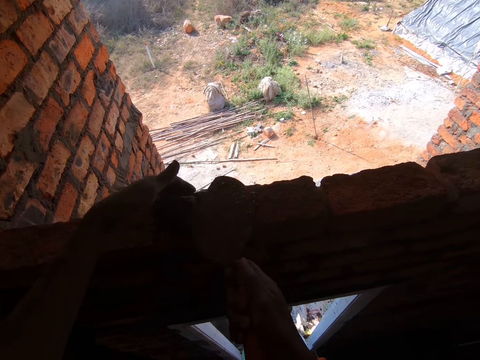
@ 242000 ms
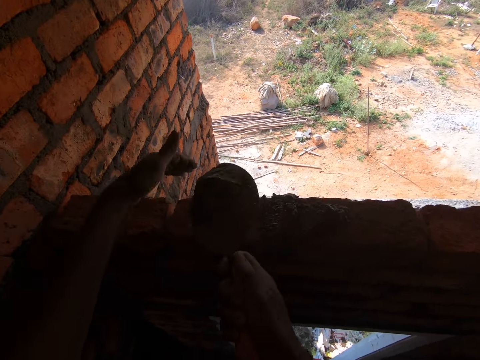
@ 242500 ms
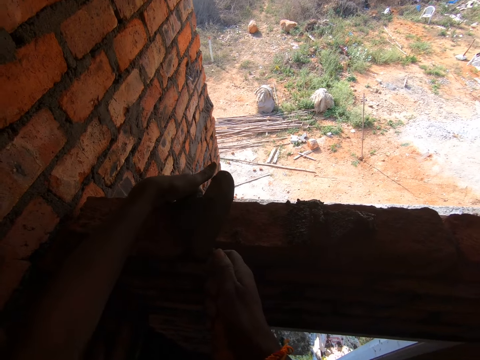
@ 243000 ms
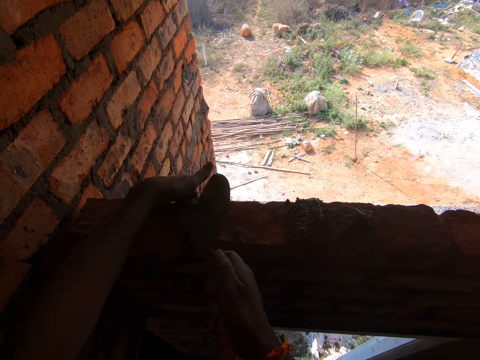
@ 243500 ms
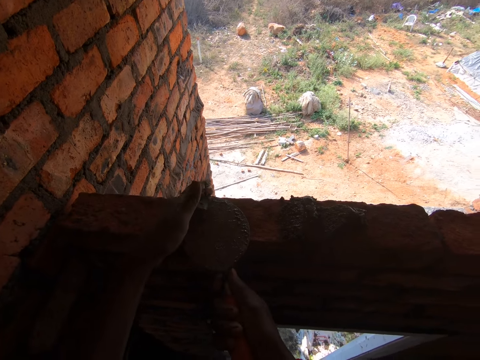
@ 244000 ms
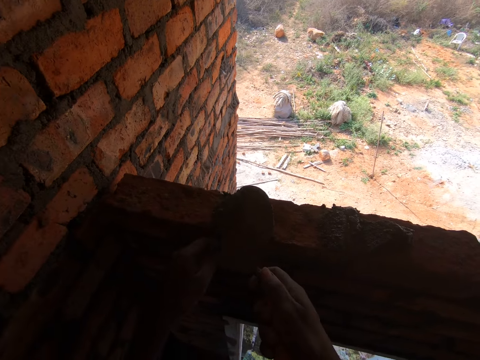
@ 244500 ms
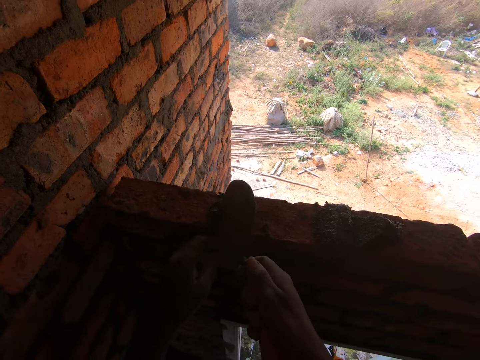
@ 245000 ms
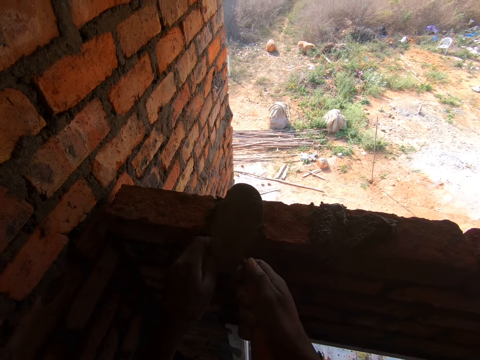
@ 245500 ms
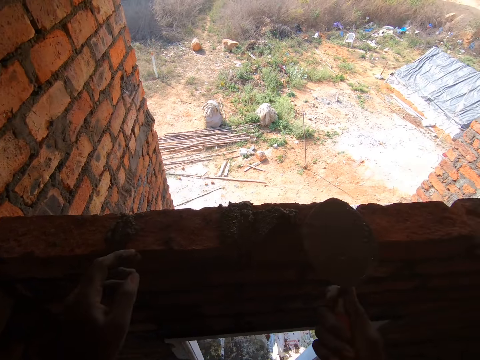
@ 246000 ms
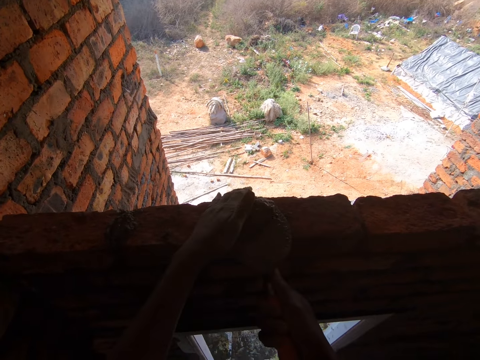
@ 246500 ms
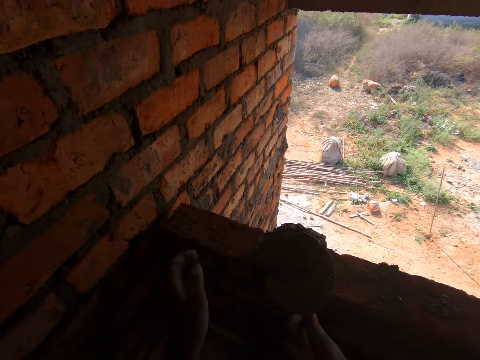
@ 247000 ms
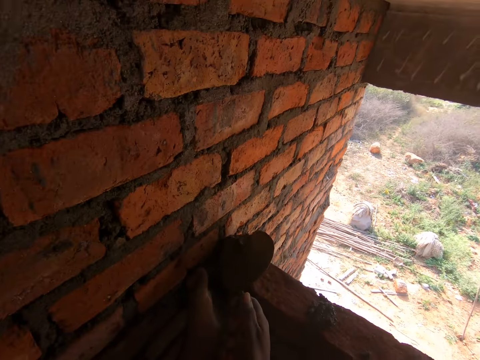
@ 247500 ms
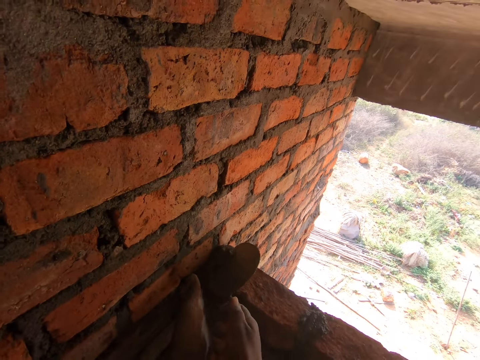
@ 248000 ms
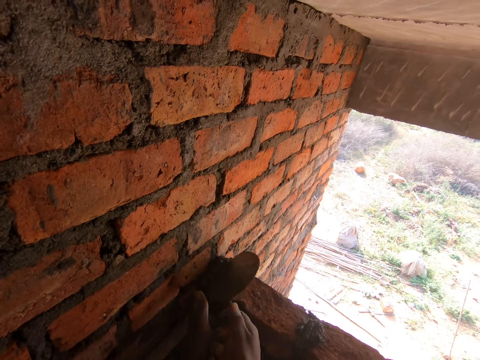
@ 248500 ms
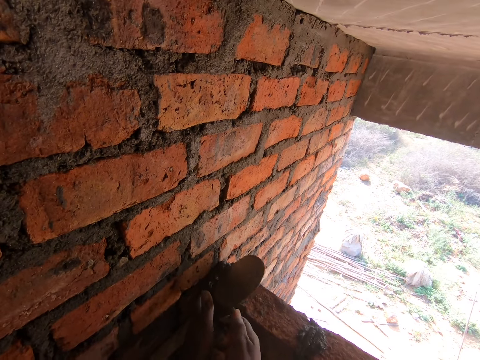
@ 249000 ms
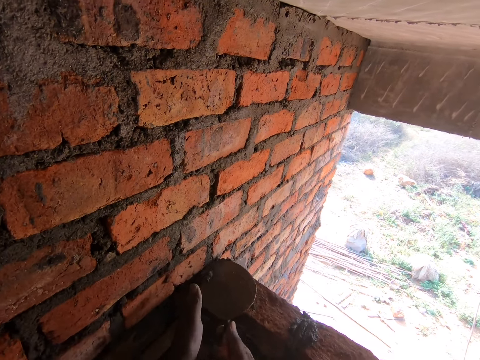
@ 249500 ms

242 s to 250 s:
The camera wearer scoops the mortar. They put the mortar on the wall. They press the mortar between the bricks. They scoop the mortar. They press the mortar between the bricks. They scoop the mortar. They move the mortar with the trowel. They put the mortar on the wall. They press the mortar between the bricks.

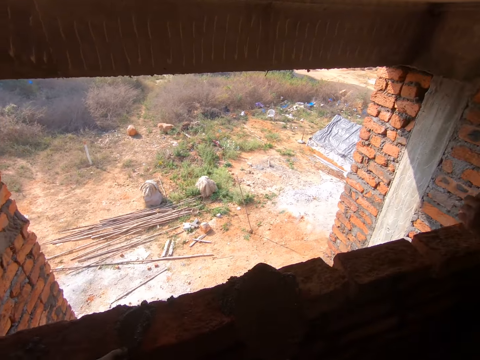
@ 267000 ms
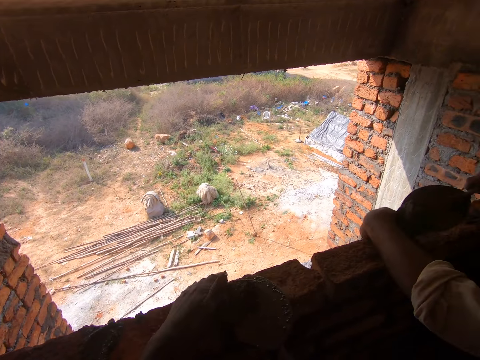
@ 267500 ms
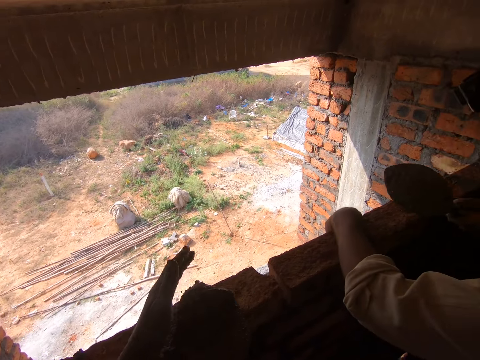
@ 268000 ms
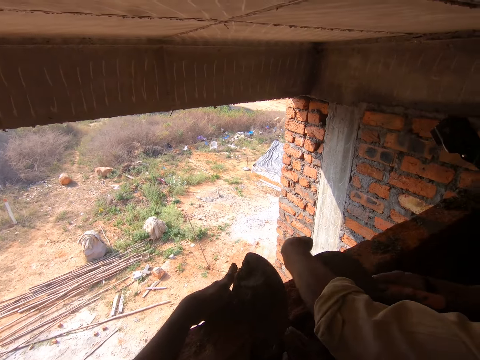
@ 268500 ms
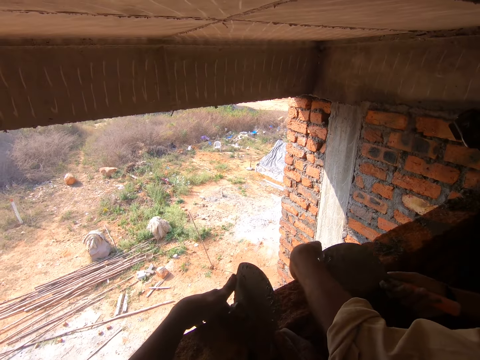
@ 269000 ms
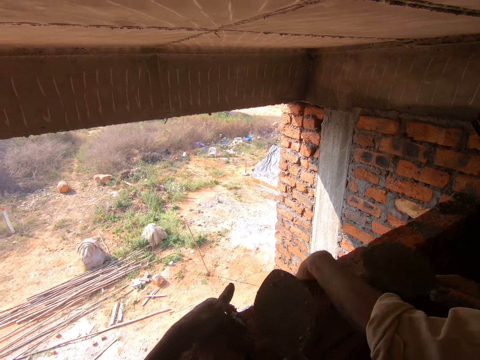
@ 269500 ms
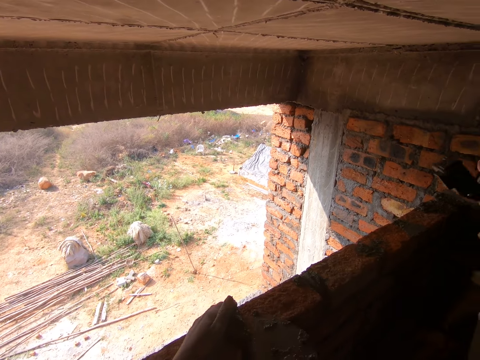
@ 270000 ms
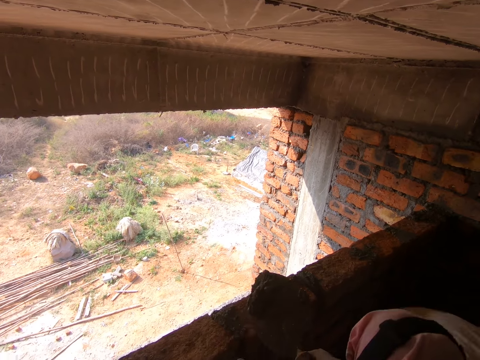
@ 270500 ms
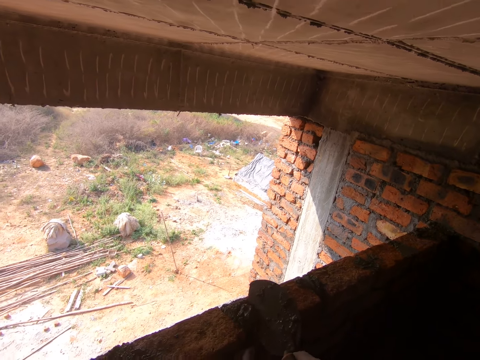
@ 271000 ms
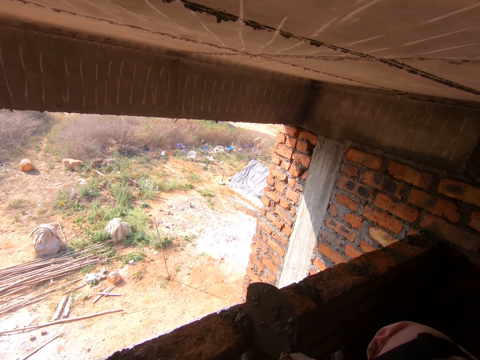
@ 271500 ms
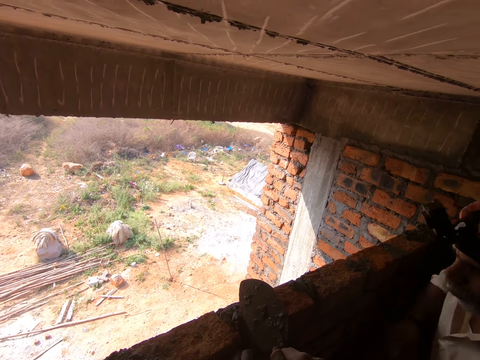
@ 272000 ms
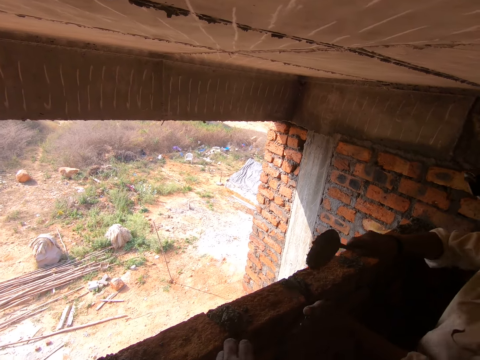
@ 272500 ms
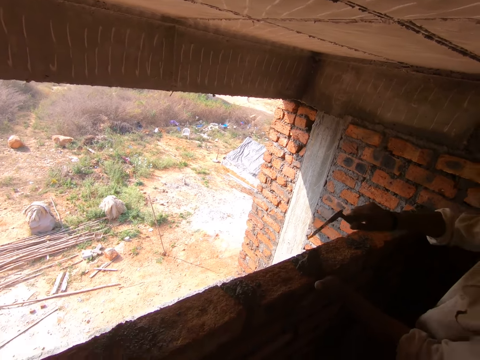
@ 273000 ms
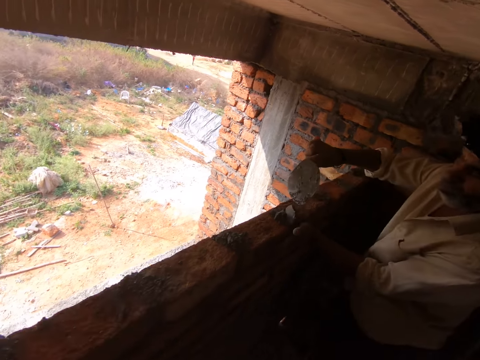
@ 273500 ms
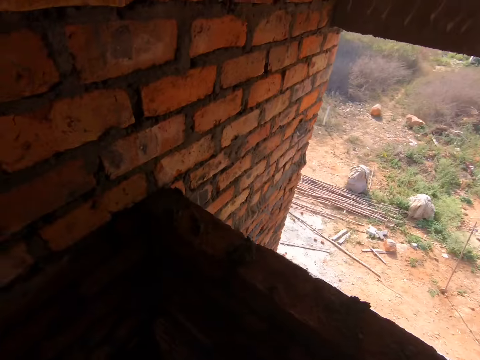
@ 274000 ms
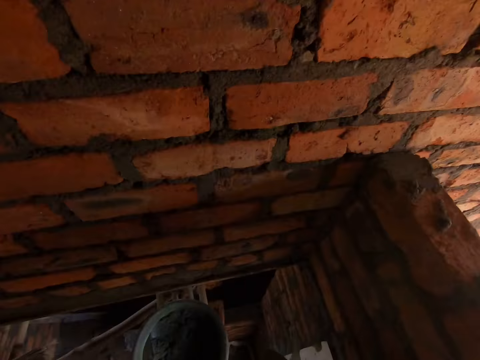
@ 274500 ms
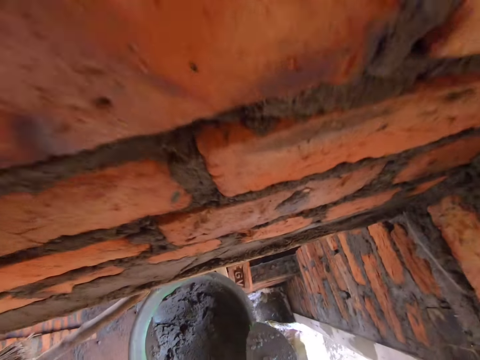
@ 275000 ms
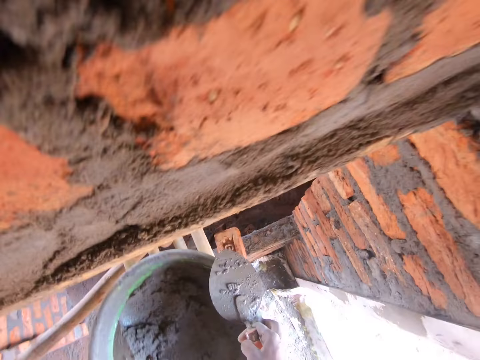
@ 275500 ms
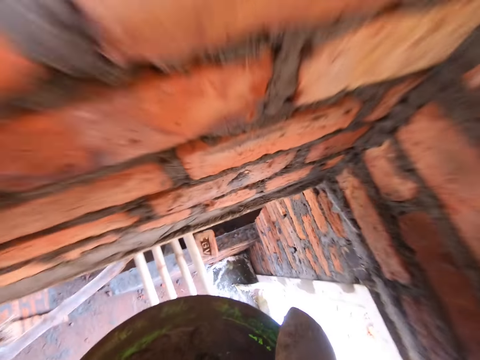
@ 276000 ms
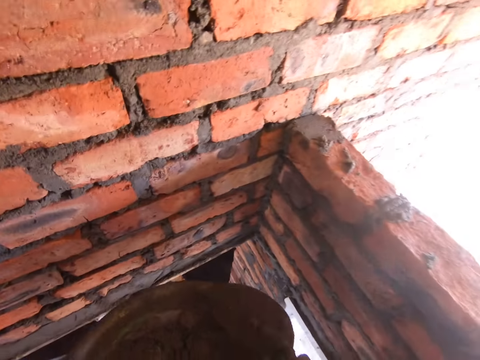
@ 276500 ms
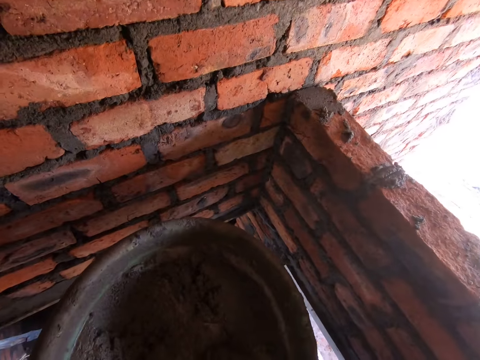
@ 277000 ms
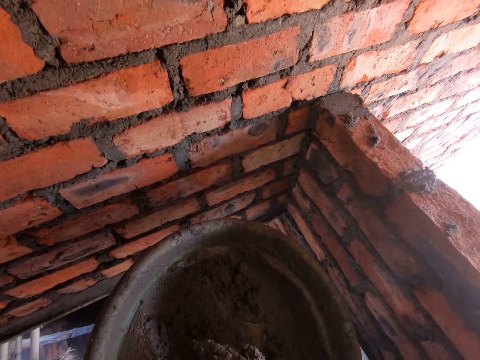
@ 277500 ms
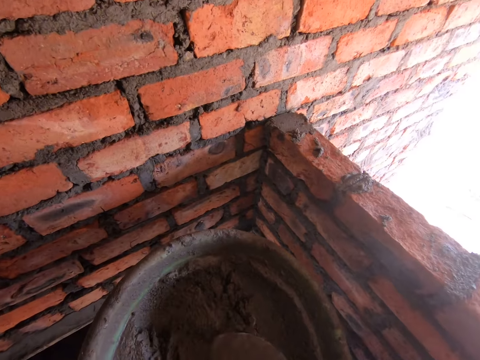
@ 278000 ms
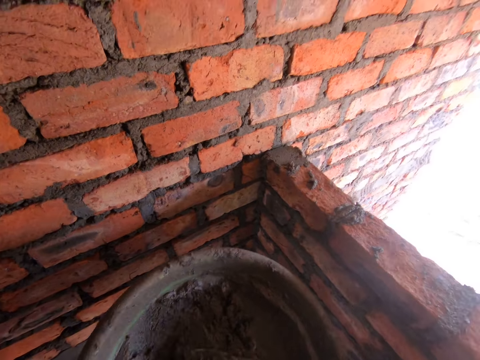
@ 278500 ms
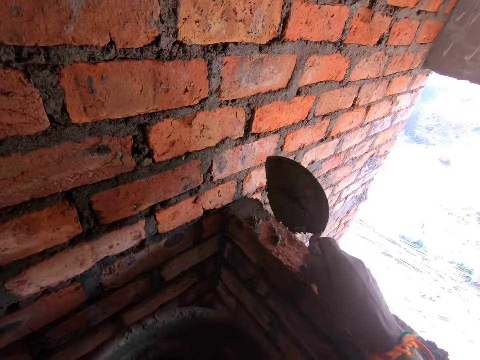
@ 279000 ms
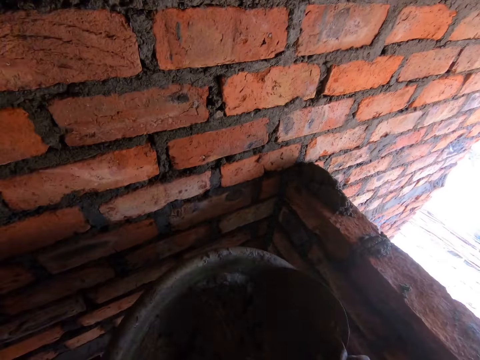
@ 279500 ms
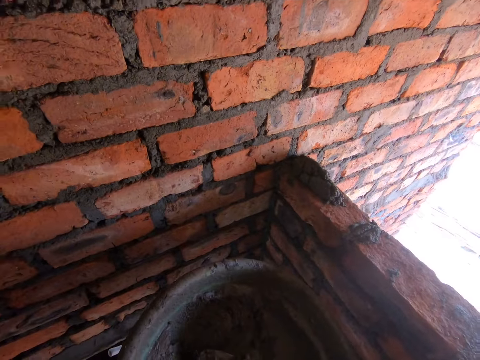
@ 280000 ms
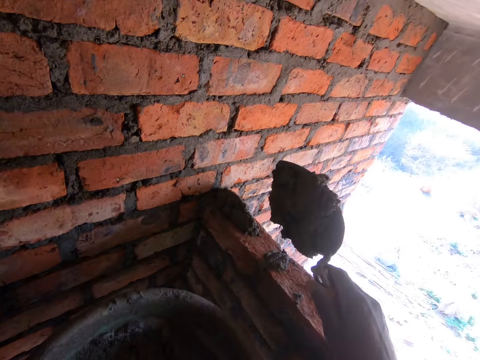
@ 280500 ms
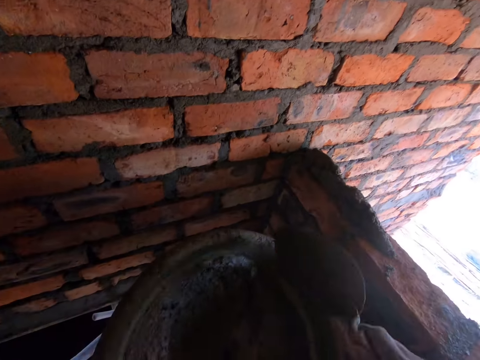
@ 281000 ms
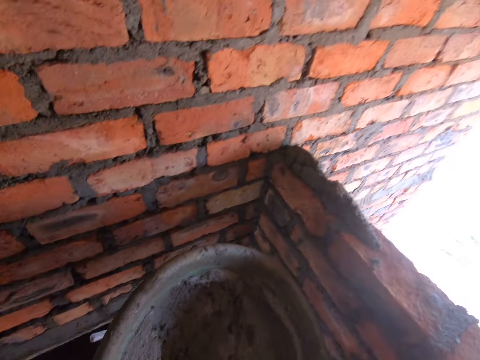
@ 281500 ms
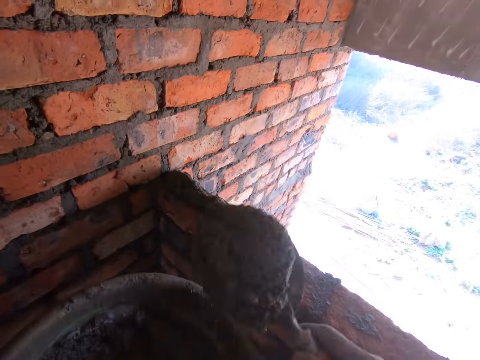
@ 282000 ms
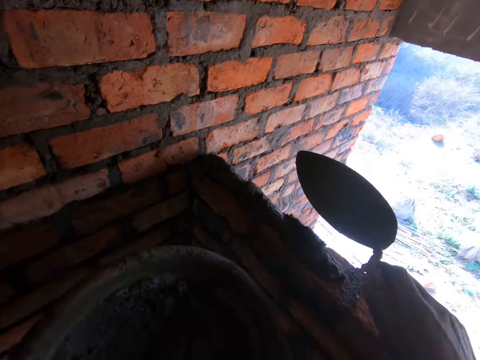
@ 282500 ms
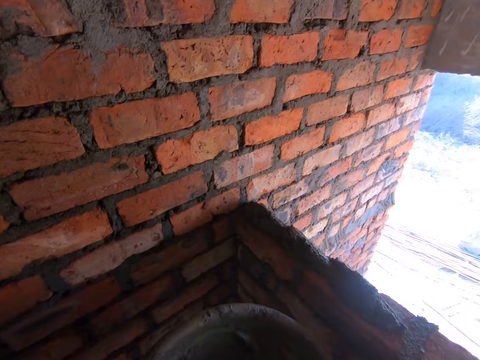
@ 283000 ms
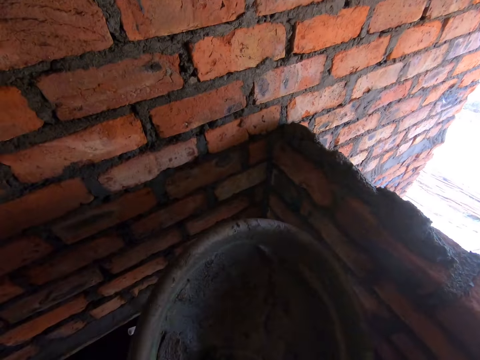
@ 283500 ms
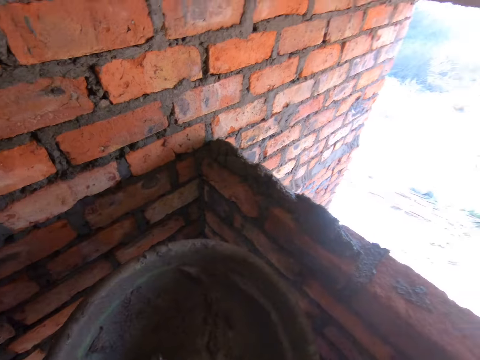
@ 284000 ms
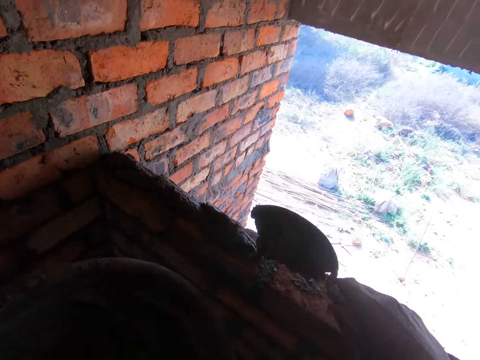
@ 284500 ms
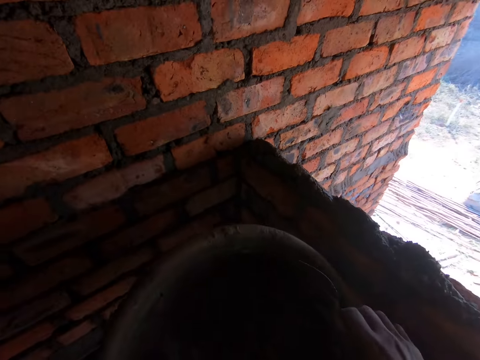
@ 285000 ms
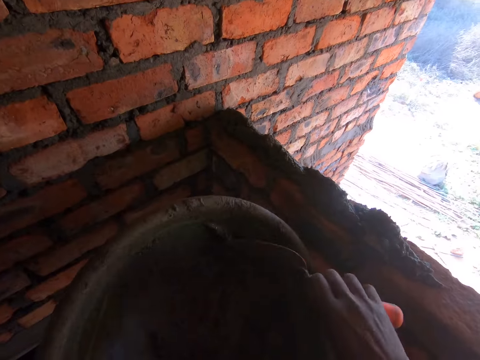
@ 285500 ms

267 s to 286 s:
The camera wearer scoops the mortar. A man pours the mortar between the bricks. The camera wearer pours the mortar on the wall. The man presses the mortar between the bricks. The camera wearer presses the mortar between the bricks. The man bends down. The camera wearer scoops the mortar. The man bends down again. The camera wearer puts the mortar between the bricks. They press the mortar between the bricks. They stare at the wall. The man puts the mortar on the wall. The man presses the mortar between the bricks. The camera wearer picks up the head pan. They scoop the mortar with the trowel. They pour the mortar on the wall. They scoop the mortar. They pour the mortar on the wall. They scoop the mortar with the trowel. They pour the mortar on the wall. They scoop the mortar with the trowel. They pour the mortar on the wall.
